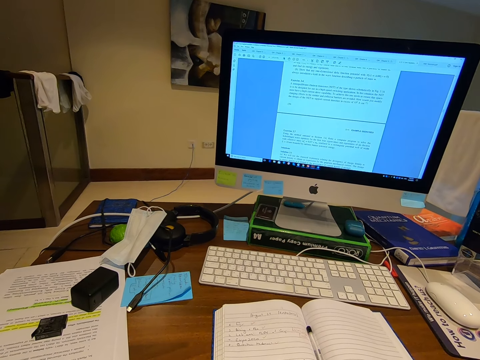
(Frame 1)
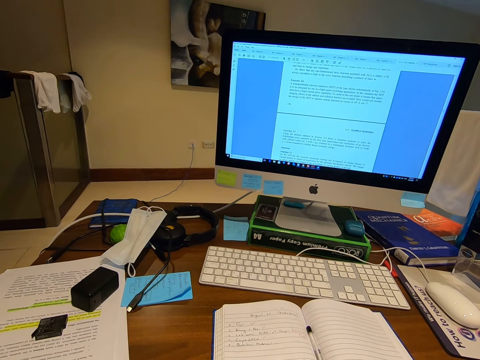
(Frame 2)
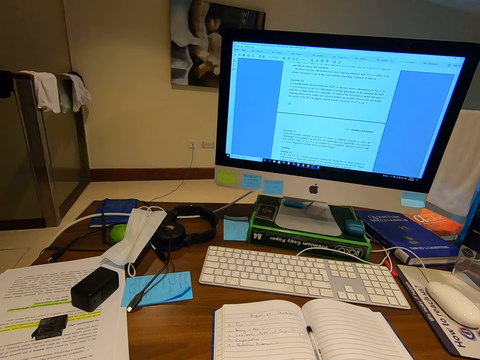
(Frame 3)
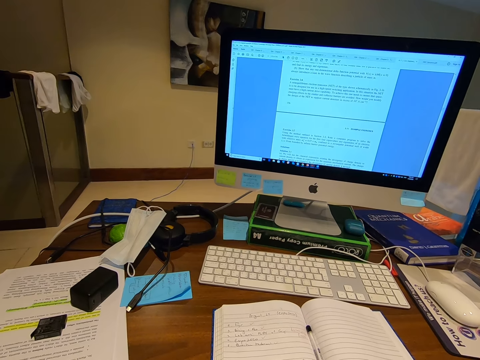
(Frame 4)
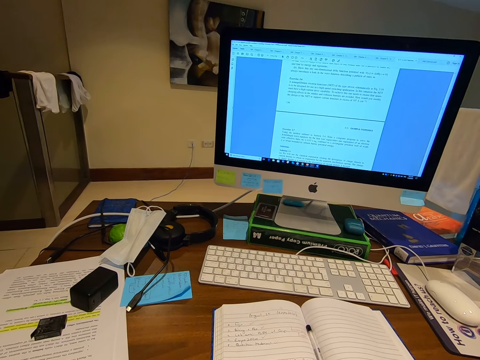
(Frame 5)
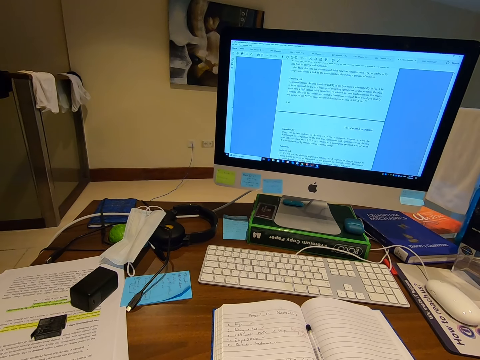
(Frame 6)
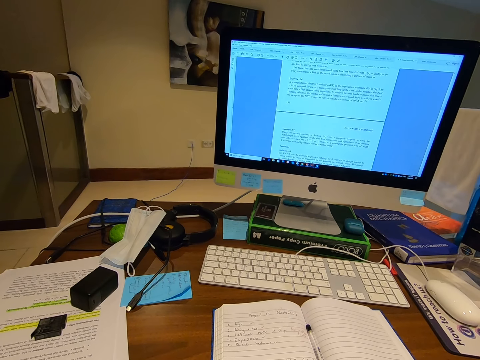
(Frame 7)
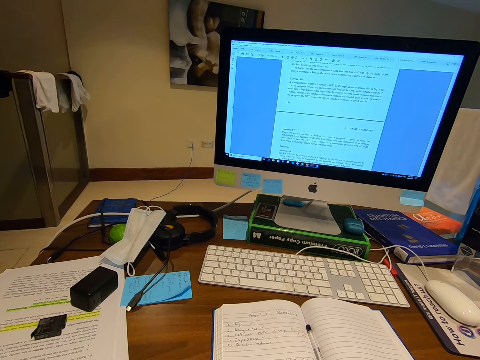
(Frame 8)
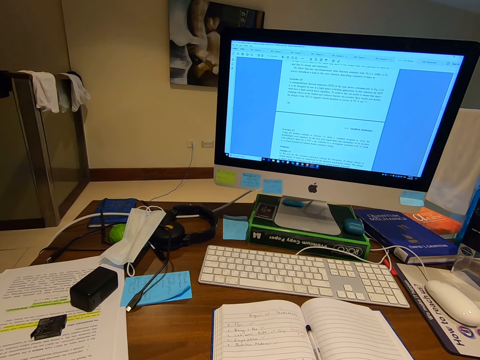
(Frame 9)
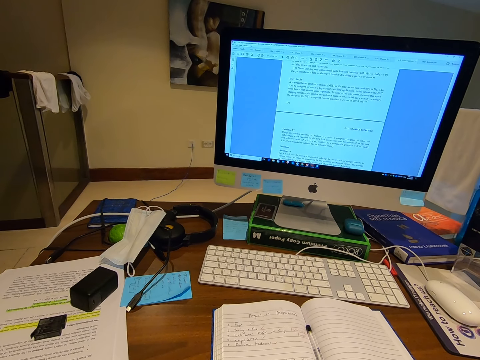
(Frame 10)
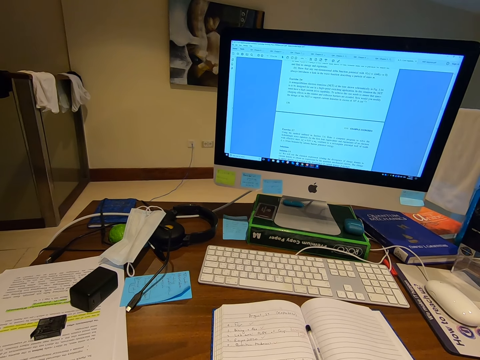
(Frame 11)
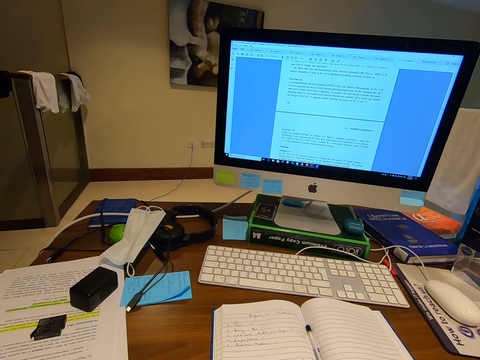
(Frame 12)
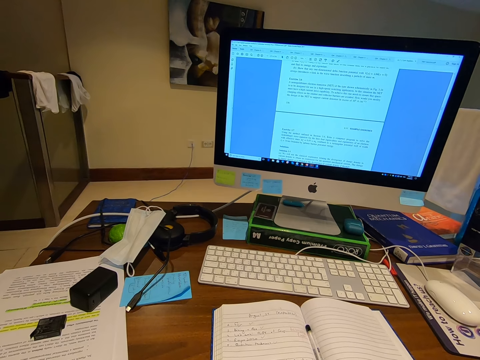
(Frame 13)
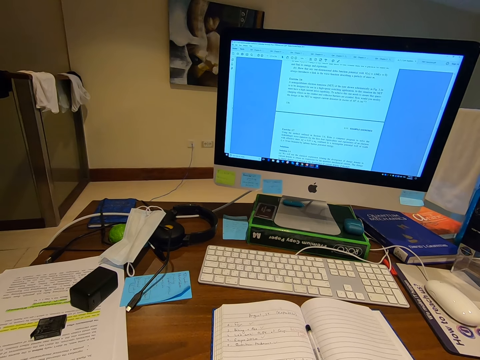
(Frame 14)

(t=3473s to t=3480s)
The camera wearer stares at the book. They stare at the computer desktop.

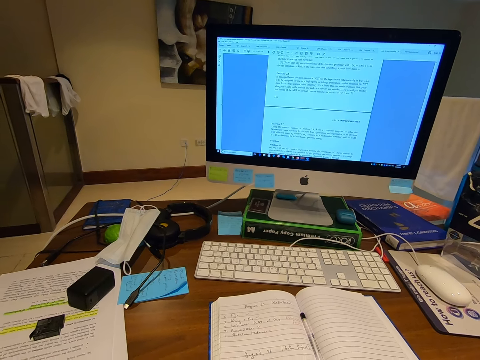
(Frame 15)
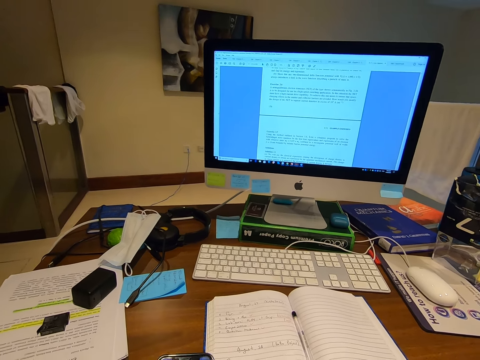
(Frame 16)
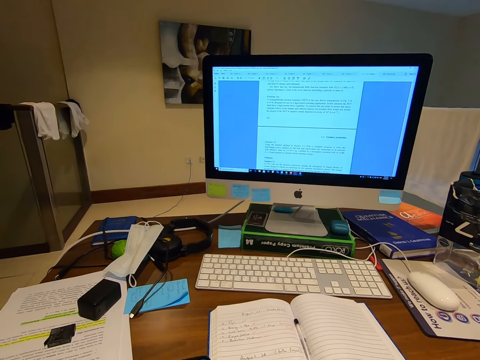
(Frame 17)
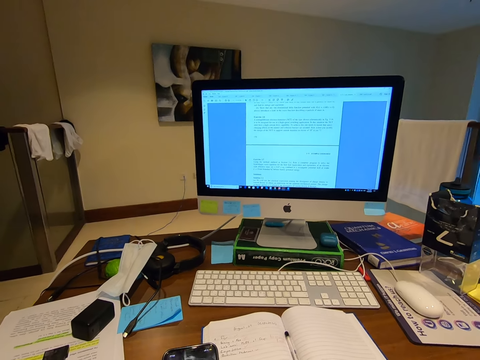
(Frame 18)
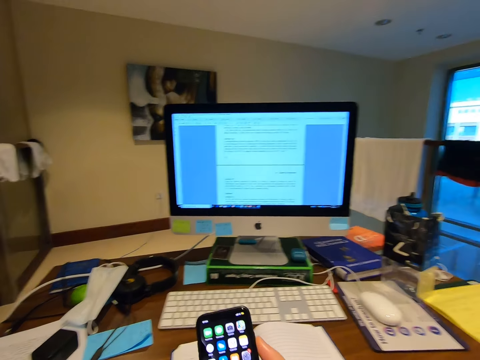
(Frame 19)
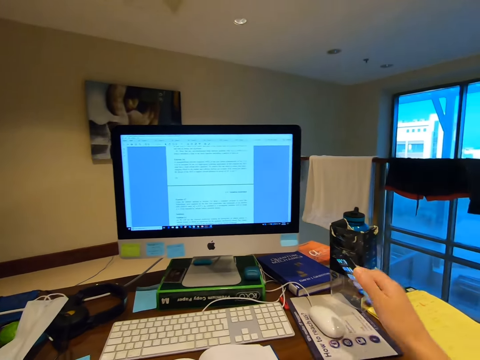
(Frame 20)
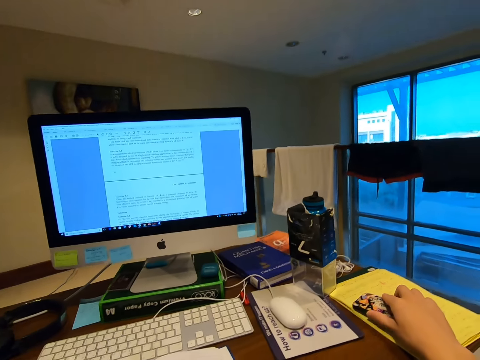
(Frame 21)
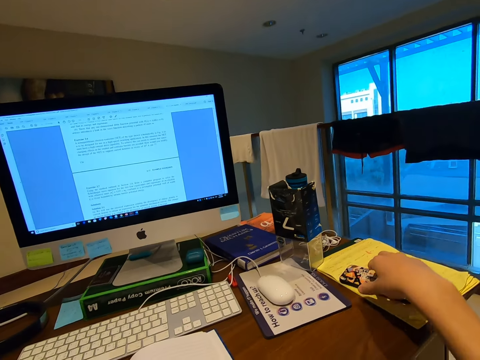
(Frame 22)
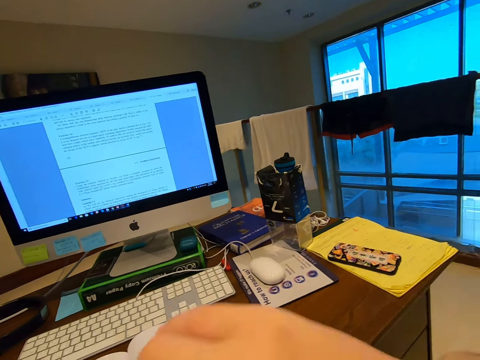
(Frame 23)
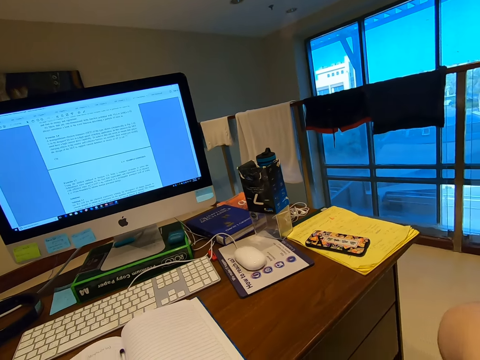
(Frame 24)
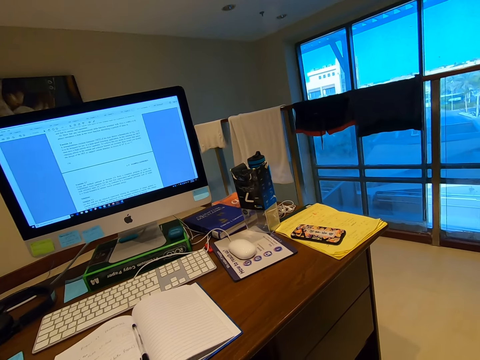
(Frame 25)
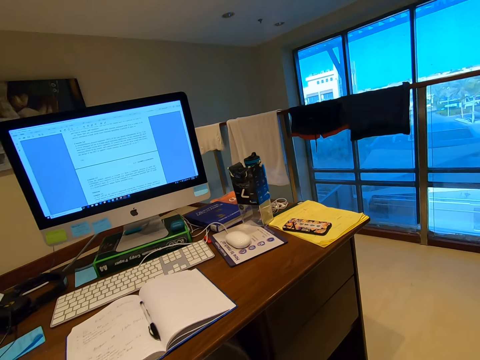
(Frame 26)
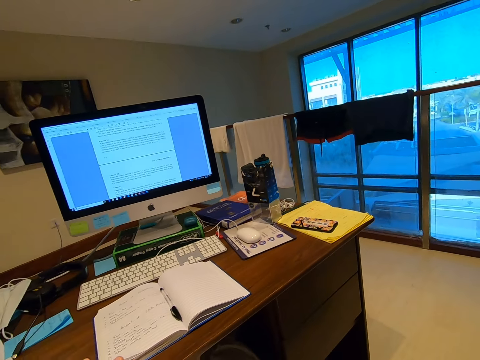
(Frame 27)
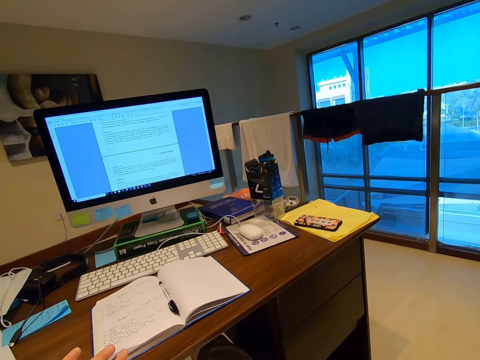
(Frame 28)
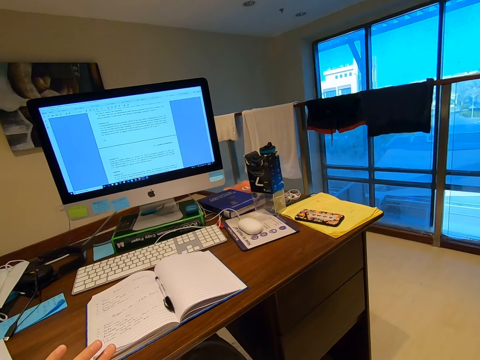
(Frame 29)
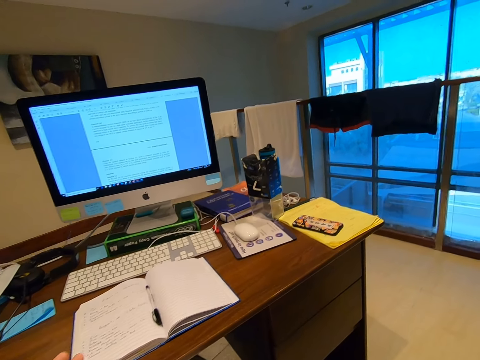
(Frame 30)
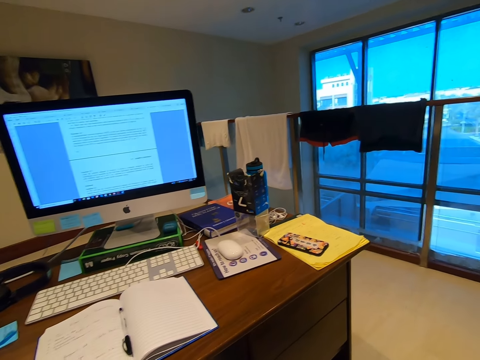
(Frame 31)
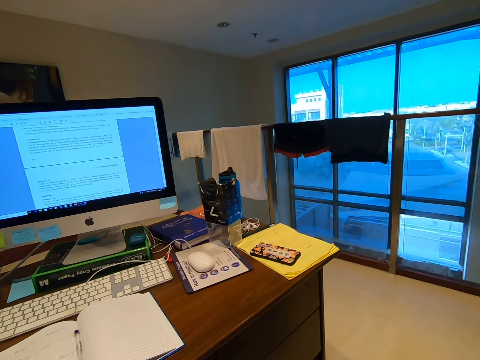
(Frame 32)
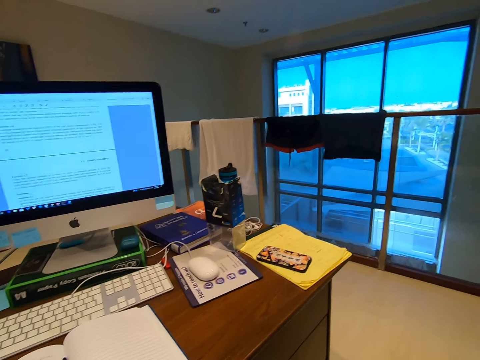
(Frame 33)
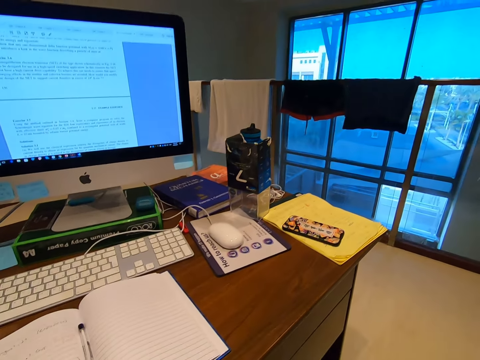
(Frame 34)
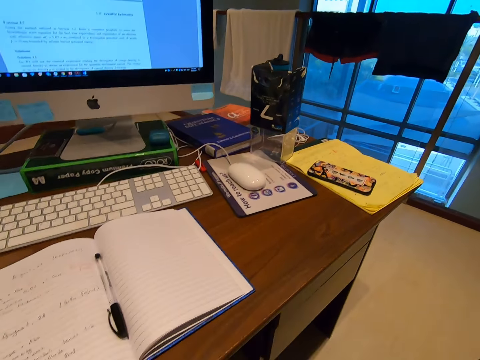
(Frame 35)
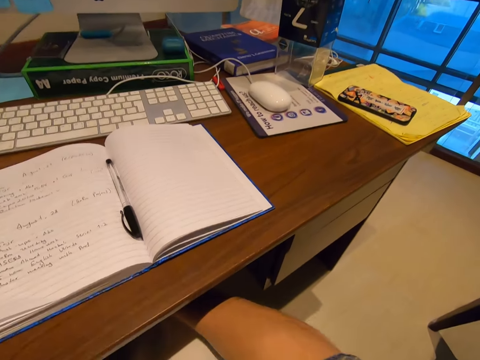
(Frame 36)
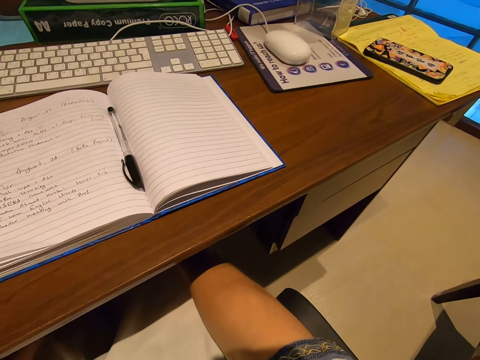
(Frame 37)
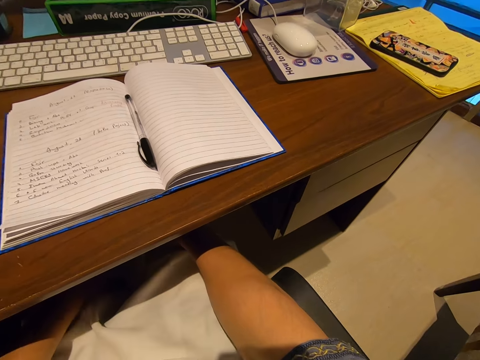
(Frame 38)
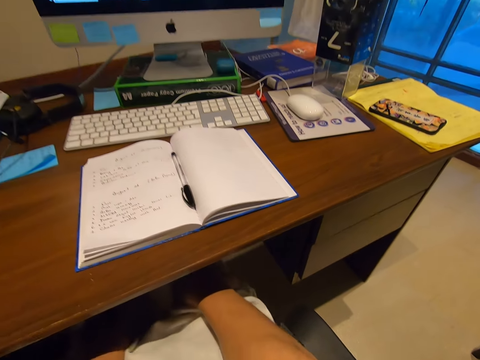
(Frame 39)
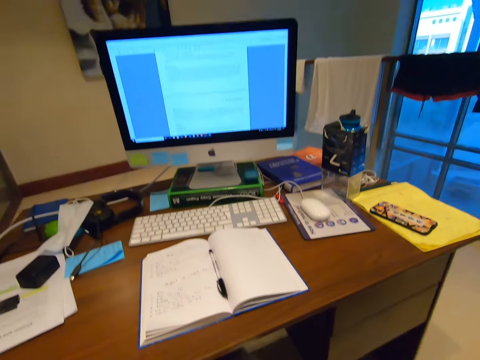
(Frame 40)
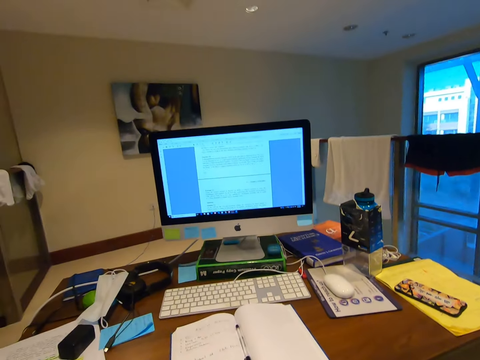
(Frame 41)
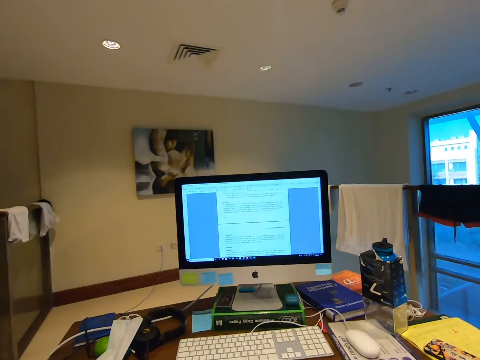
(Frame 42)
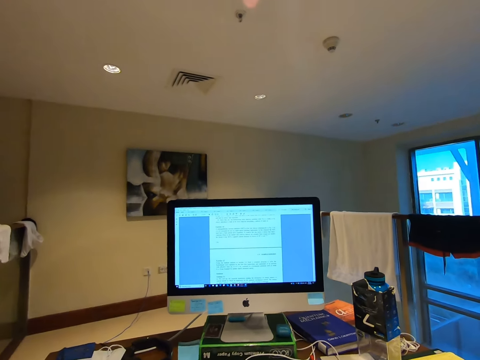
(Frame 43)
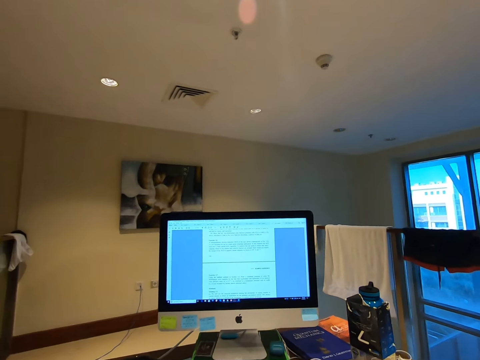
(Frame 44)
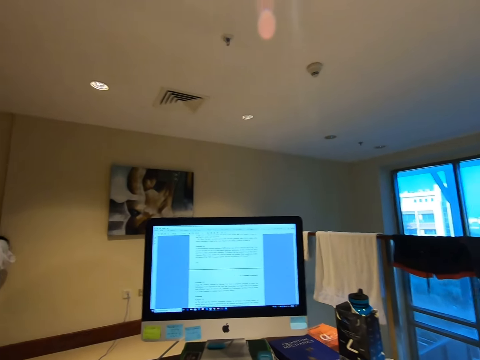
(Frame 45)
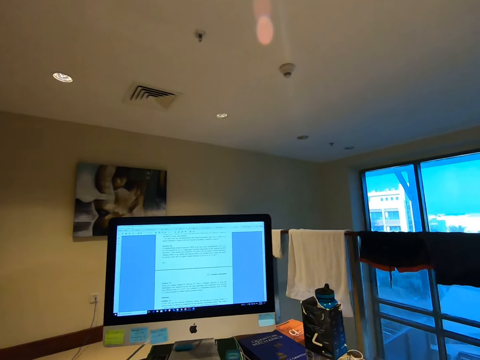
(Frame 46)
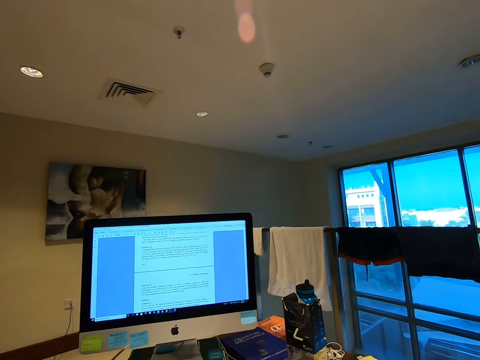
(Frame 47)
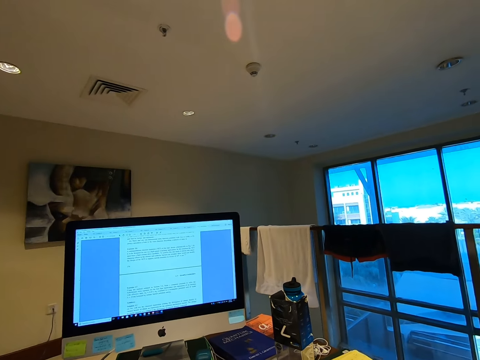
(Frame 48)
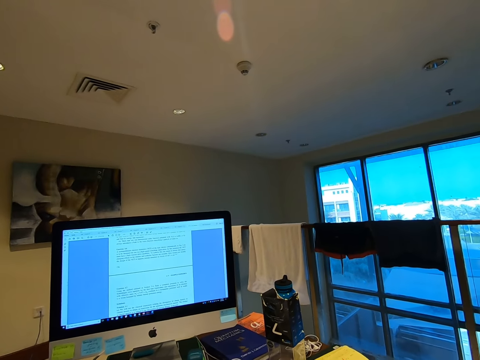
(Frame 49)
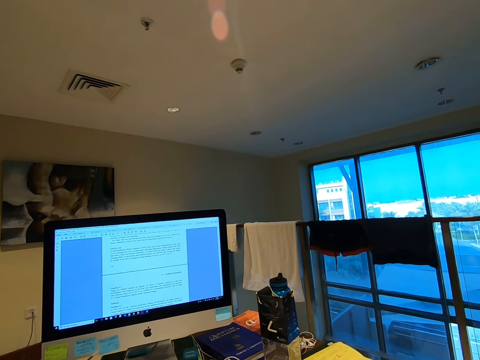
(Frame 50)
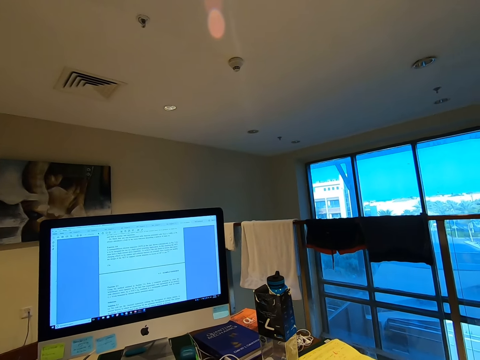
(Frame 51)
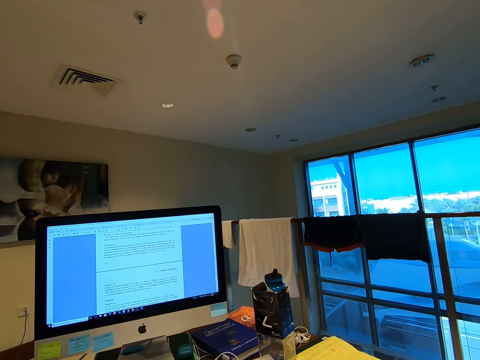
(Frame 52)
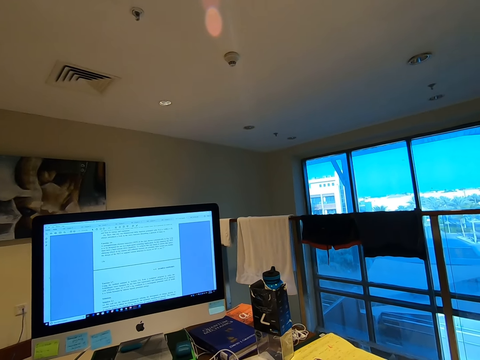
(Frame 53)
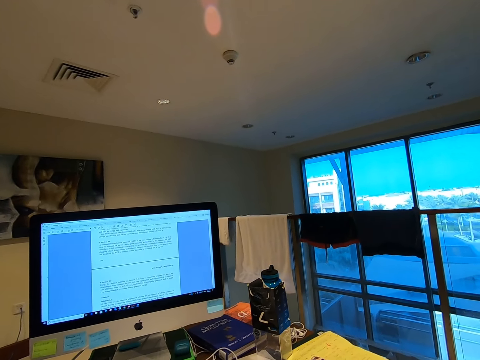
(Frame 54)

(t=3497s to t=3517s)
The camera wearer operates the phone. They put the phone on the table. They wipe the face. They look around. They fold the cloth. They pick something from beneath the computer desk. They stare at the computer.
